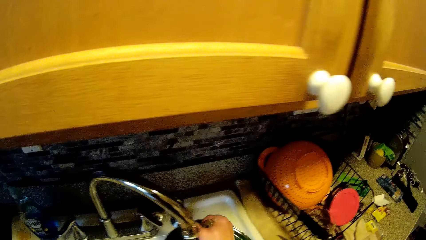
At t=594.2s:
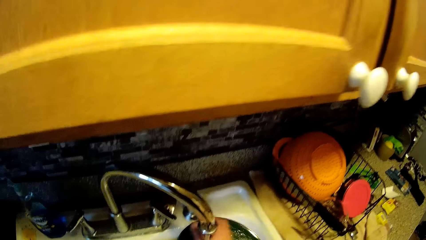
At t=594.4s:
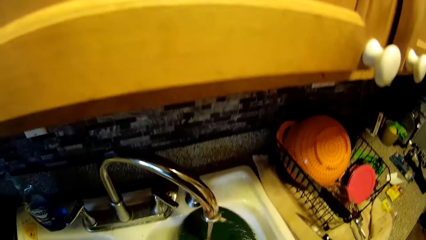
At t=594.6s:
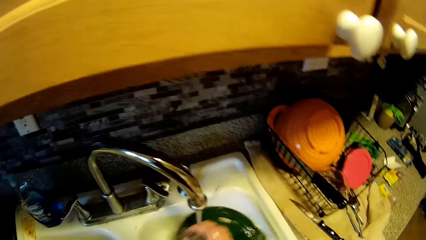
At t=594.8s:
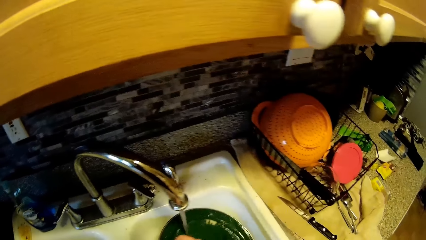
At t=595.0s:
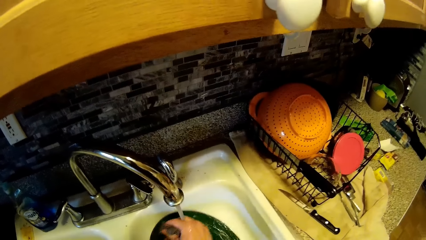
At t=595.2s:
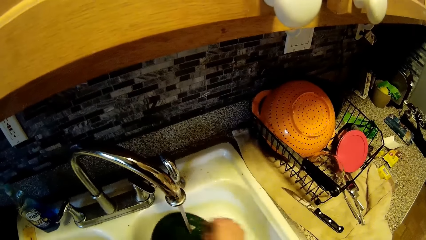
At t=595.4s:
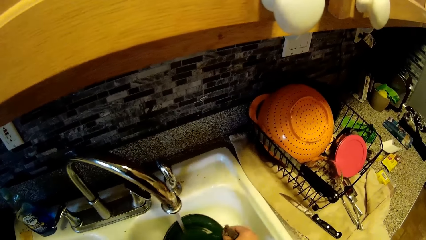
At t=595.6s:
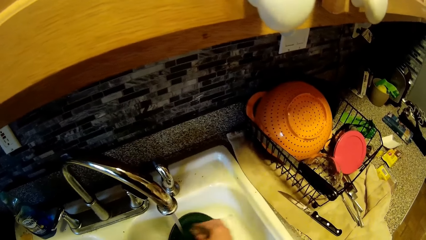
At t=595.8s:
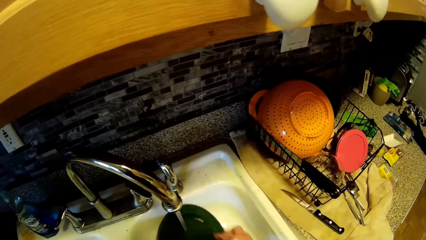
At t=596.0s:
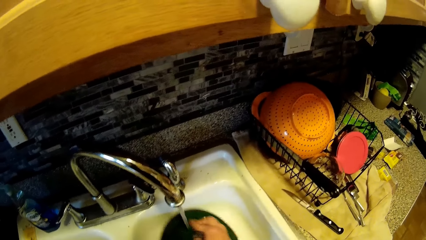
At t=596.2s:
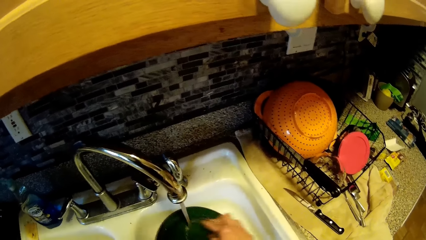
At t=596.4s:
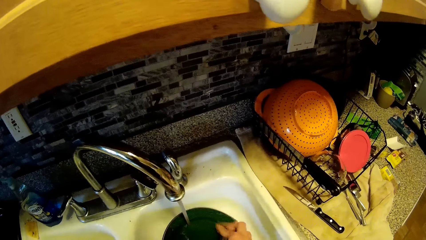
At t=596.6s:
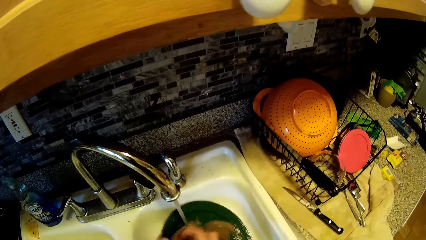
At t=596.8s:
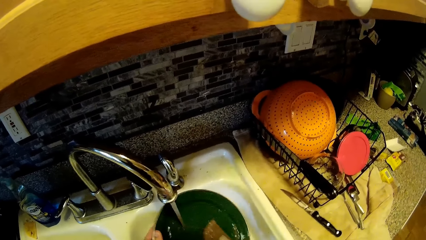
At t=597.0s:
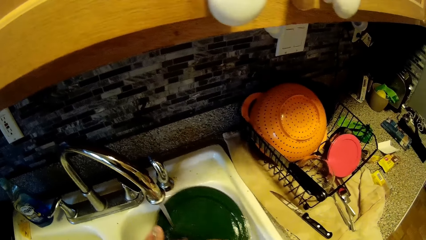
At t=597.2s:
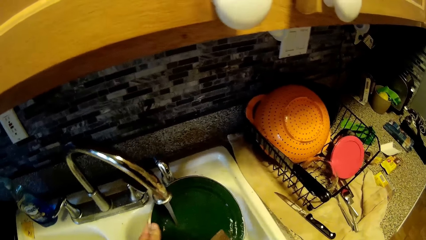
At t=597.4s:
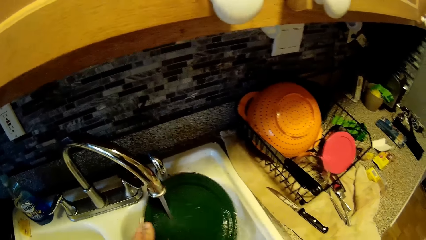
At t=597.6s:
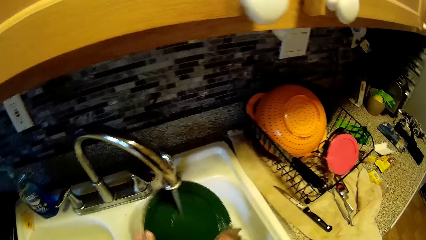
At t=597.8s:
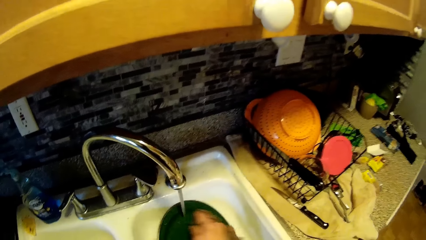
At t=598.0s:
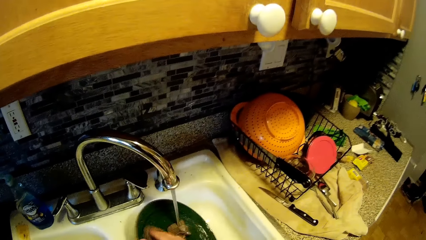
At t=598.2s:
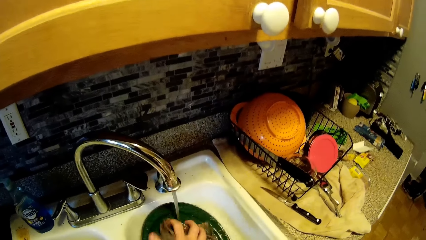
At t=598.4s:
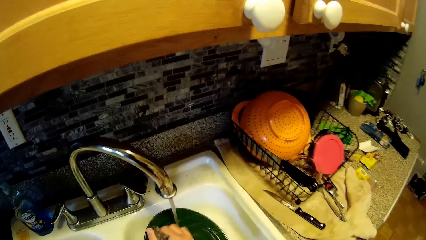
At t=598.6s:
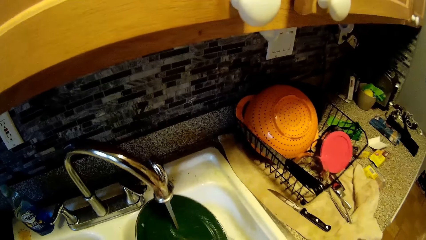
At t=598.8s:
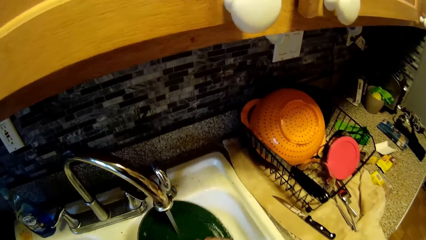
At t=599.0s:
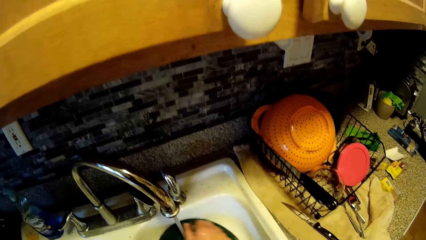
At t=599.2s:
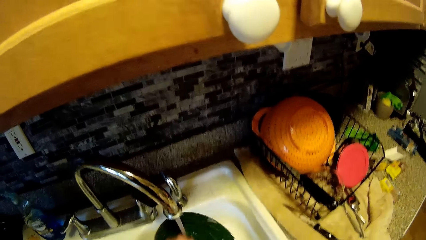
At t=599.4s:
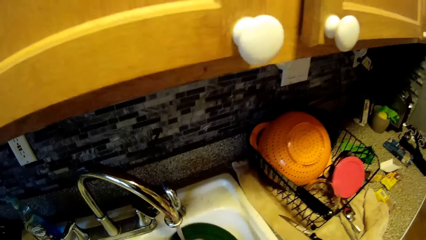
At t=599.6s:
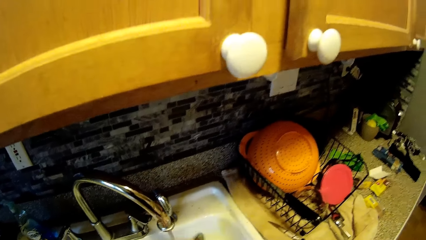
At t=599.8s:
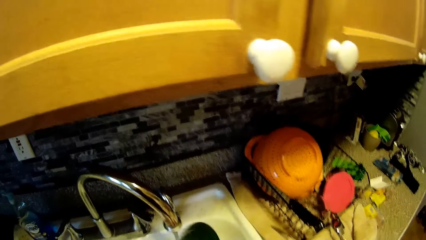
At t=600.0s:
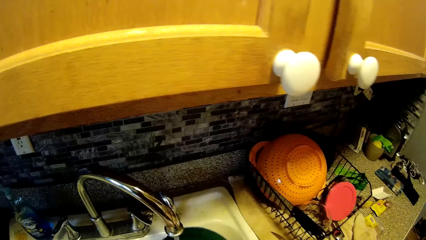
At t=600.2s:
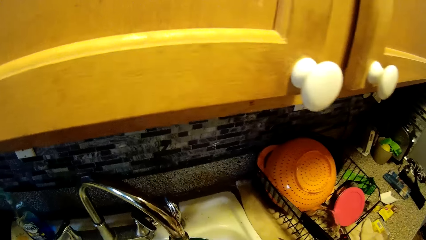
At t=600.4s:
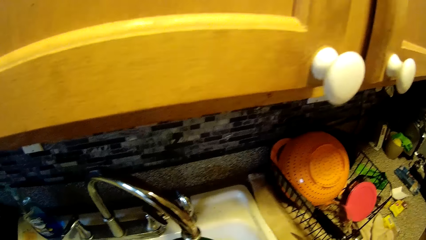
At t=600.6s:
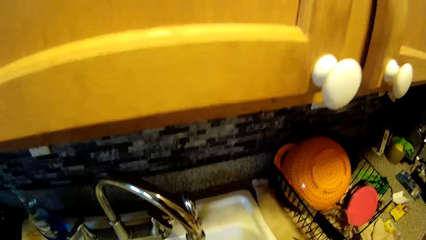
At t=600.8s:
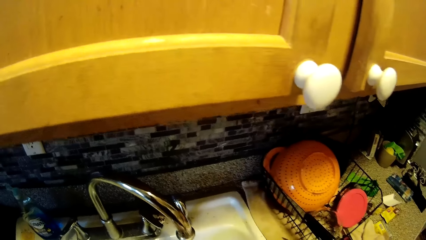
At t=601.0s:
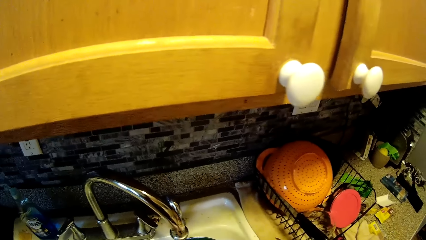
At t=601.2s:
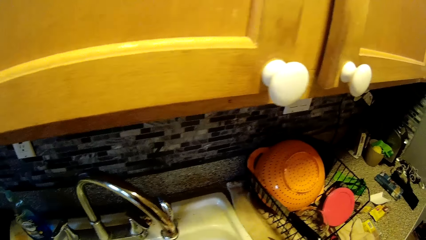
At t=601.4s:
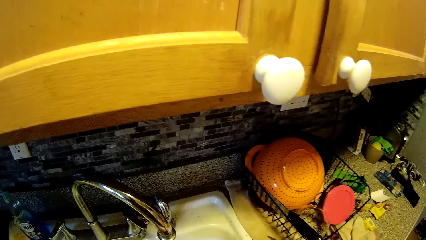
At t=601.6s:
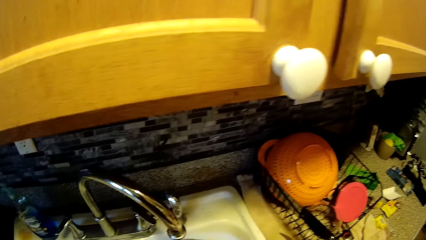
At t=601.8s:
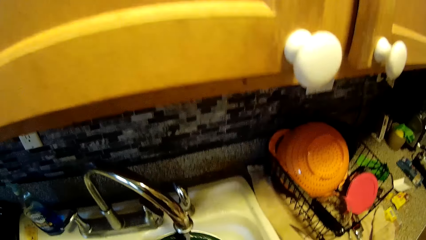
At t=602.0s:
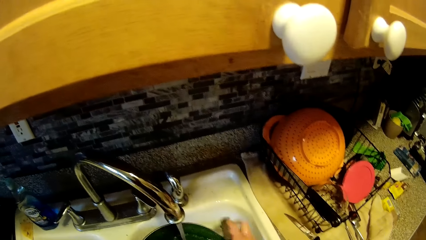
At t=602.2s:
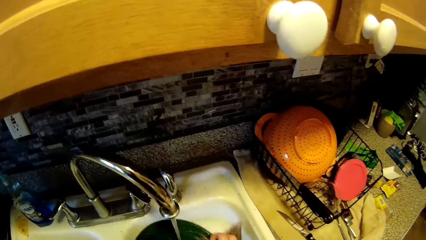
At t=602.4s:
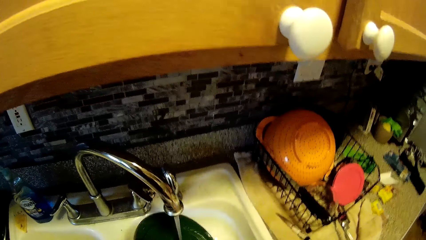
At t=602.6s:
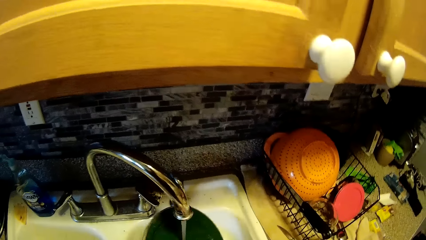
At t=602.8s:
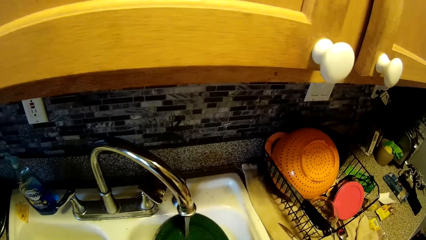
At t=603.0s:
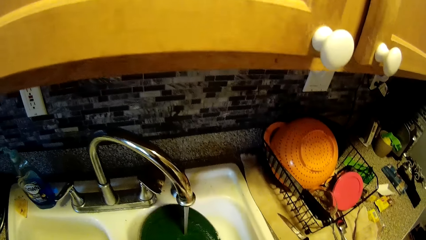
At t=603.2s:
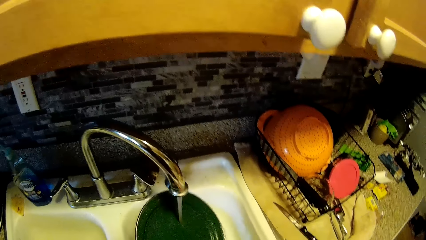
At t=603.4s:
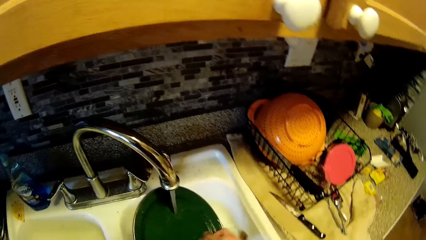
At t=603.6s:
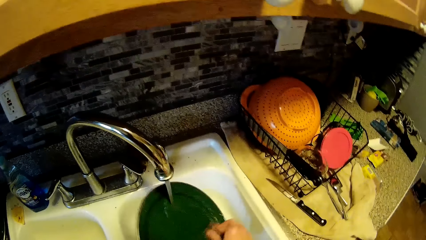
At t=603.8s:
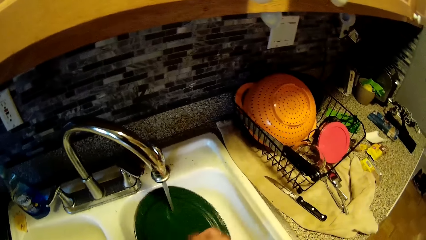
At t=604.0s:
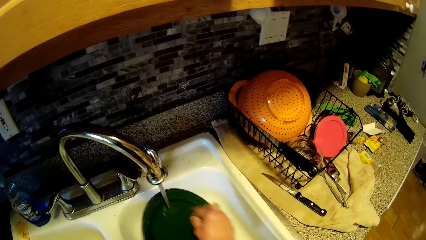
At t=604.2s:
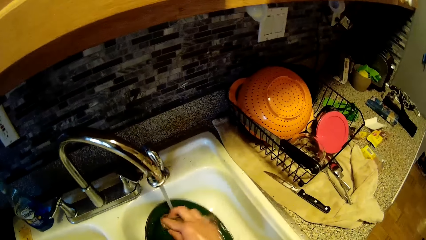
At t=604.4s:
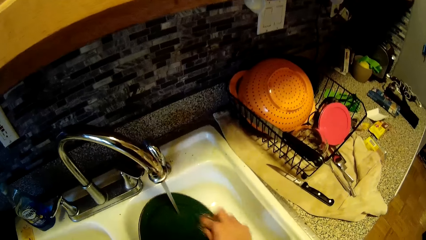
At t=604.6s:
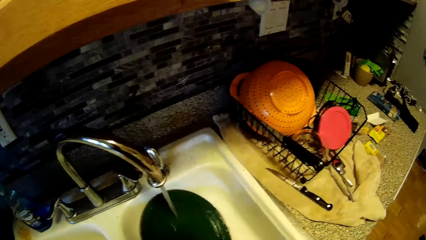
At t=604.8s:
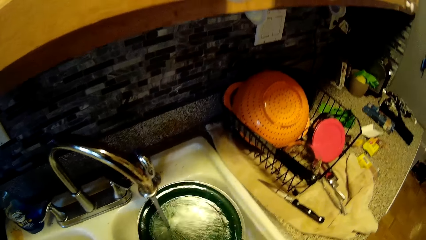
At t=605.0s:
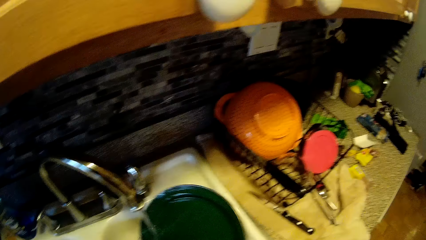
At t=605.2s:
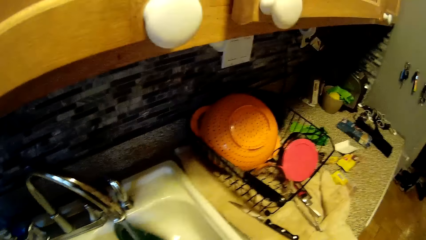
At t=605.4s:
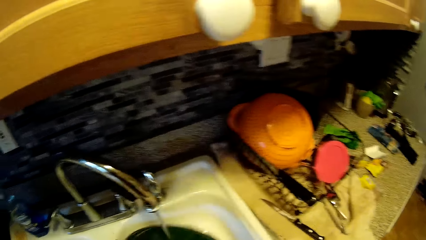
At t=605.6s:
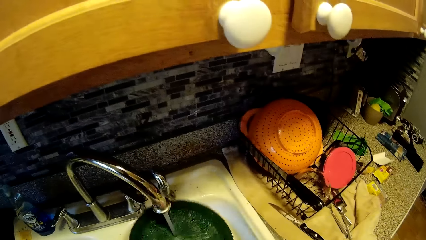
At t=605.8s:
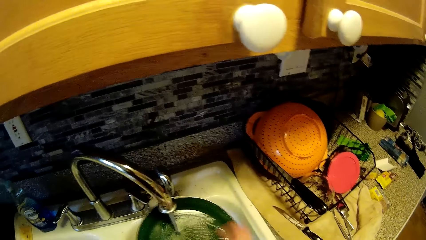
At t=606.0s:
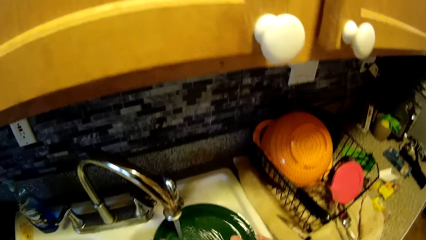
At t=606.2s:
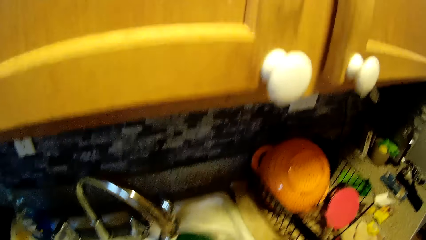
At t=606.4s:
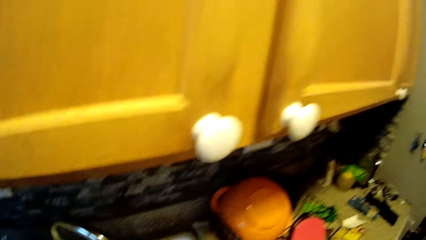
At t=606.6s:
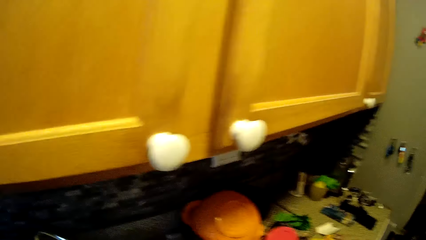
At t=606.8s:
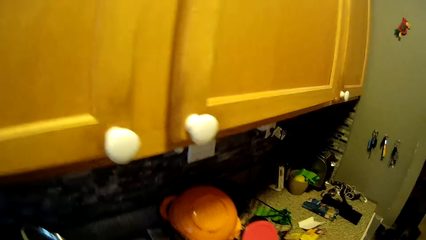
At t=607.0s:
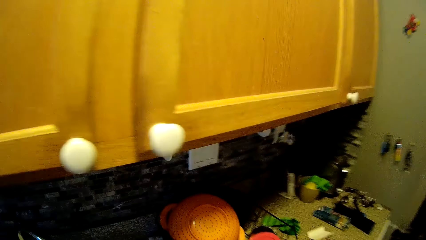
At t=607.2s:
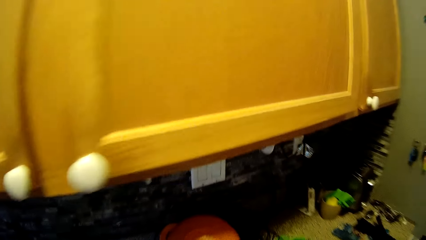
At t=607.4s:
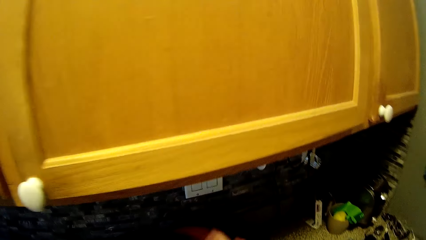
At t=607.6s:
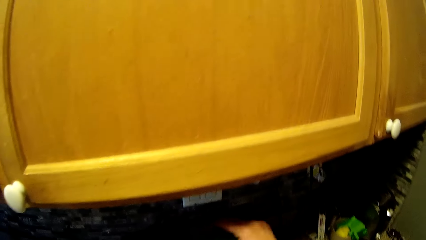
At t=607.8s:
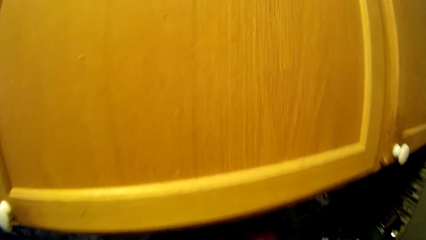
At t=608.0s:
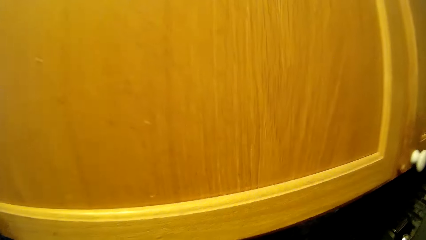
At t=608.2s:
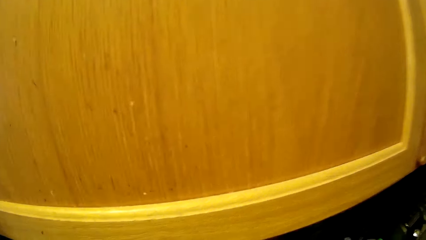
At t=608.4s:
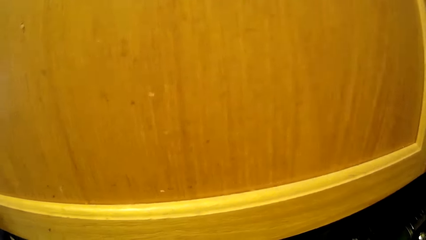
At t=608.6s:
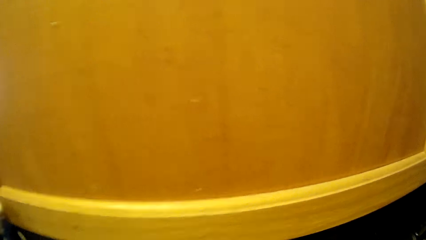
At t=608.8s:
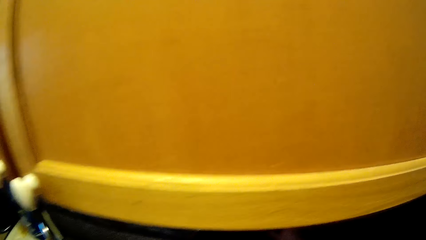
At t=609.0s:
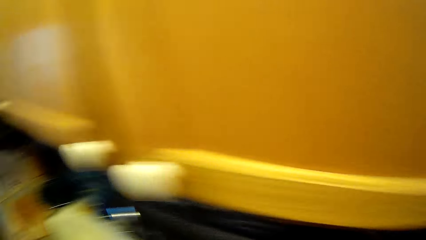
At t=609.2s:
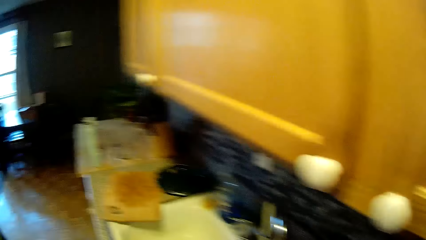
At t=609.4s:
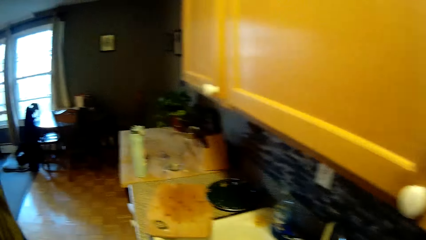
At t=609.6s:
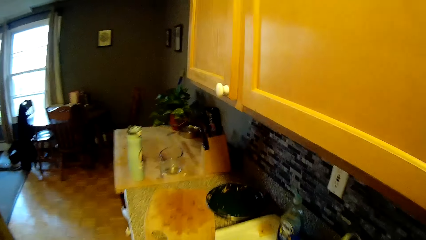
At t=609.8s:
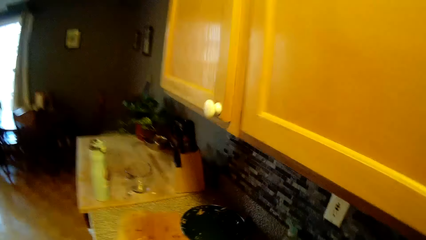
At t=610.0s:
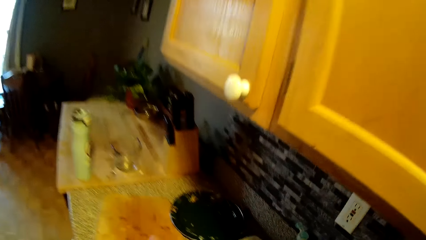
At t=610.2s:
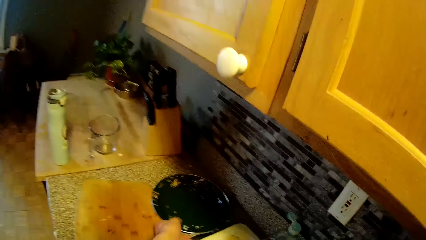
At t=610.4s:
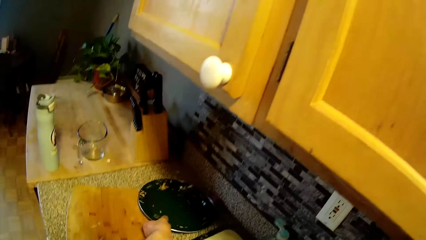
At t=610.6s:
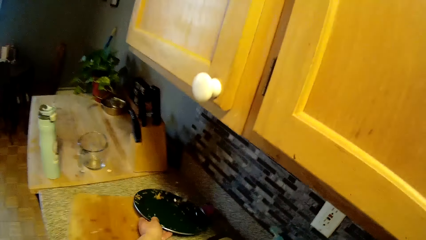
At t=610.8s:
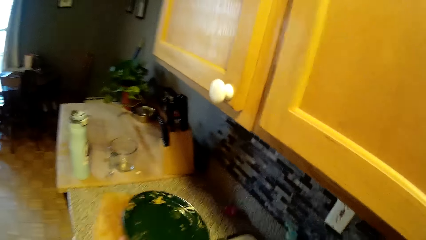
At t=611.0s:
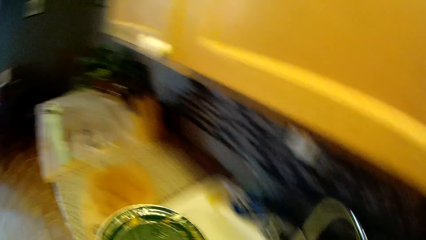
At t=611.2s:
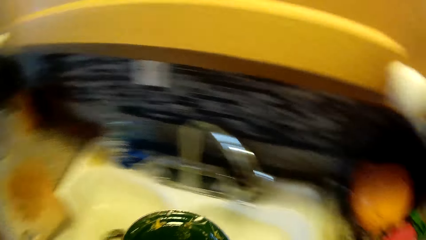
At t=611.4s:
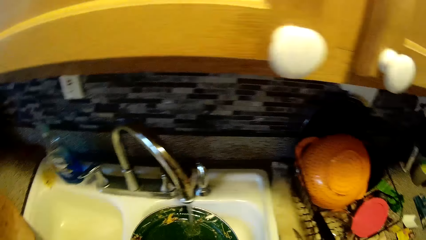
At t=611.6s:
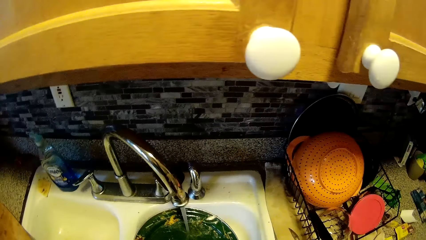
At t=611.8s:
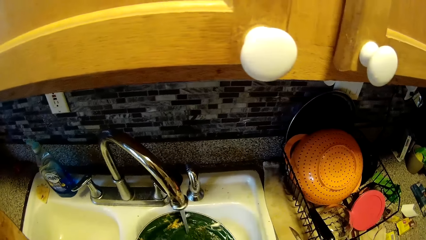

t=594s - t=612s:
The camera wearer washes the plate in the sink with the sponge in his right hand. He washes a lid. He drops the plate in the basket on the sink with his right hand. He picks up the plate on the sink countertop with his left hand.
